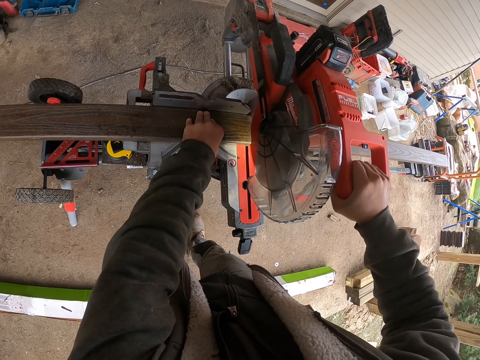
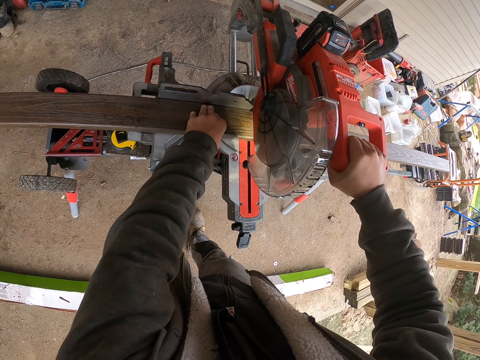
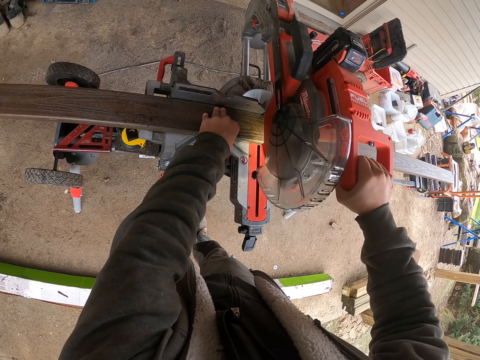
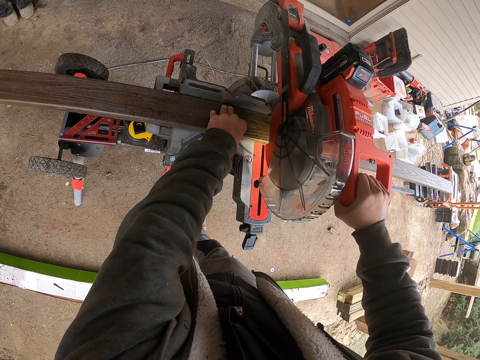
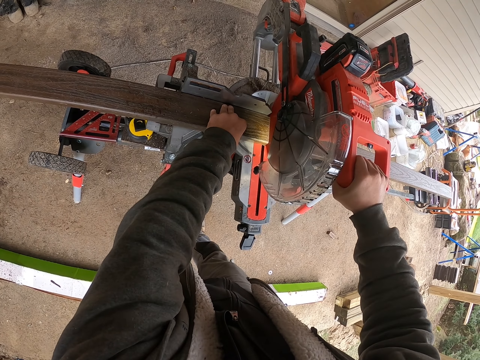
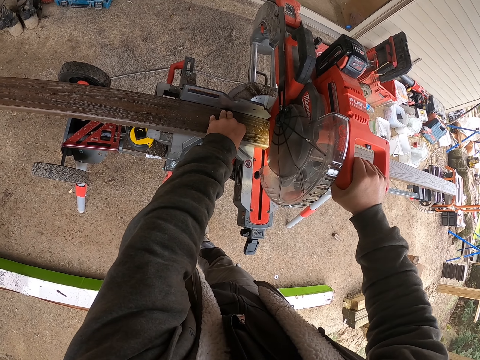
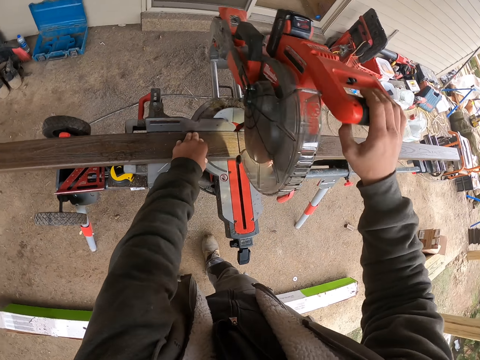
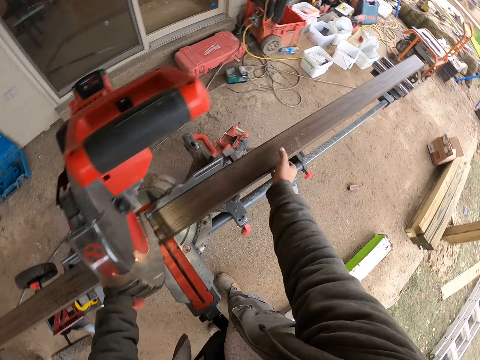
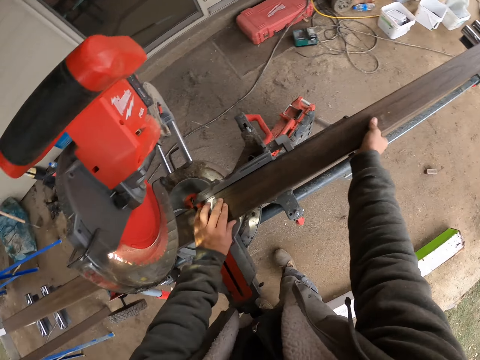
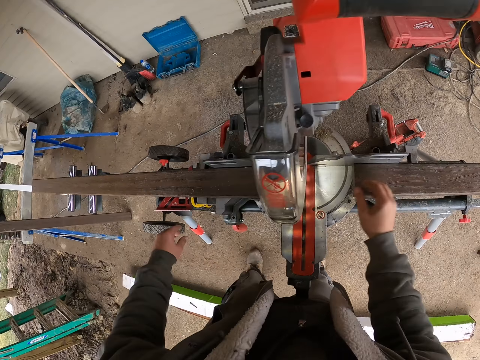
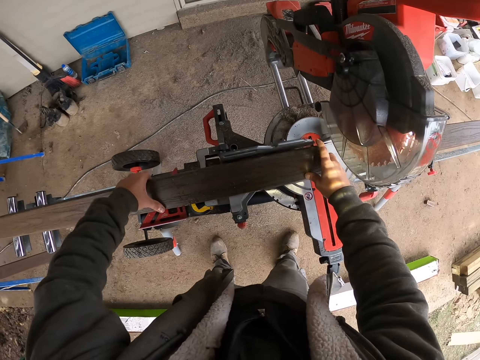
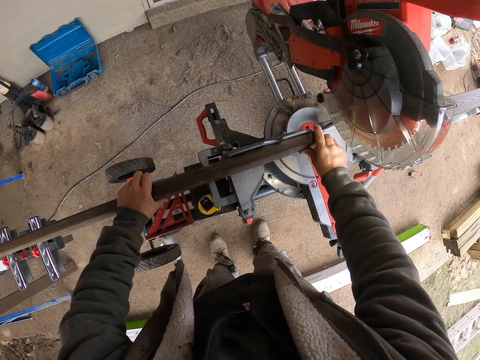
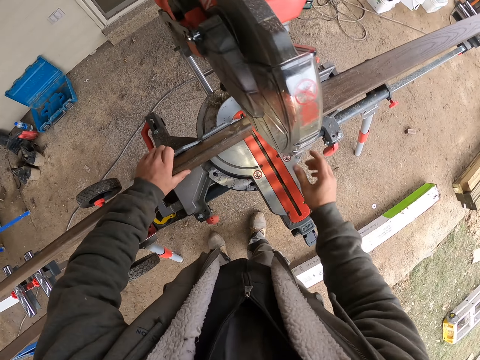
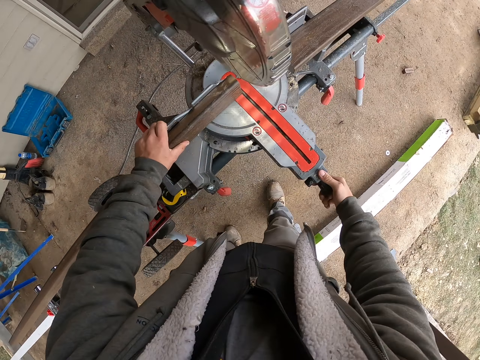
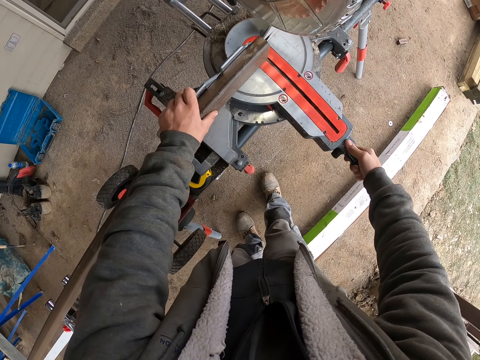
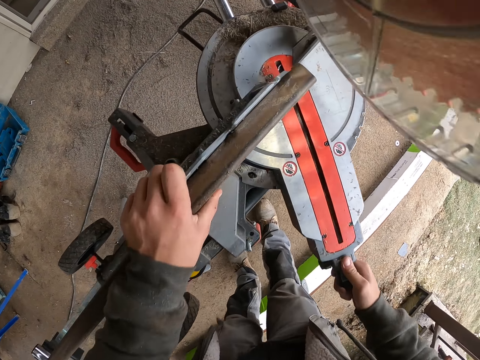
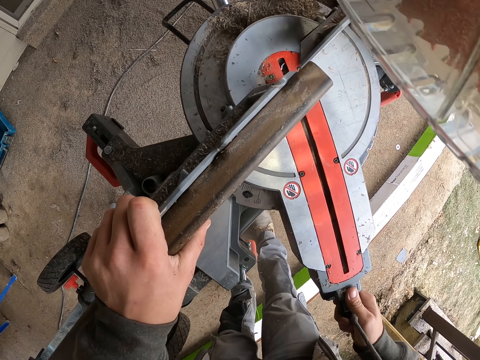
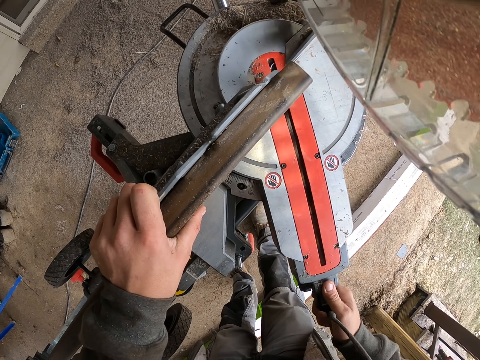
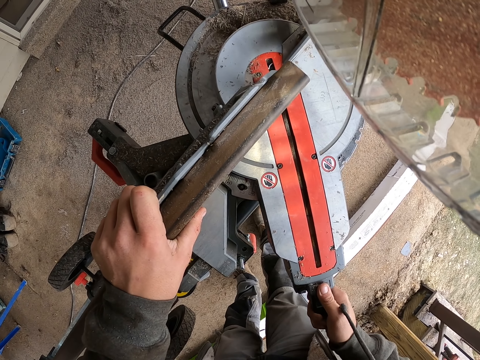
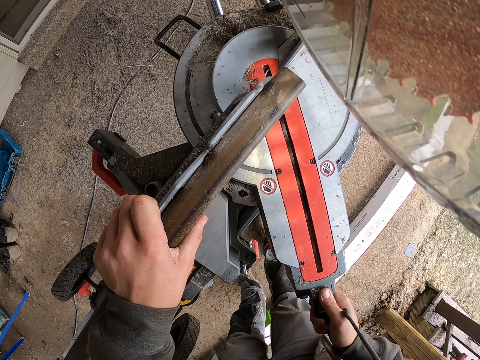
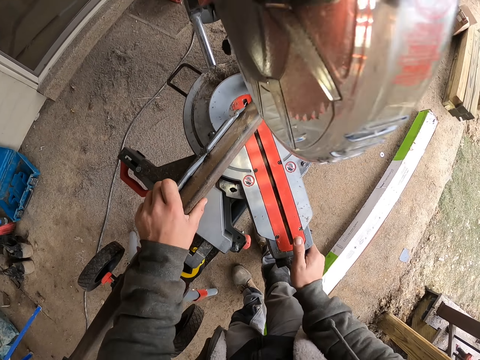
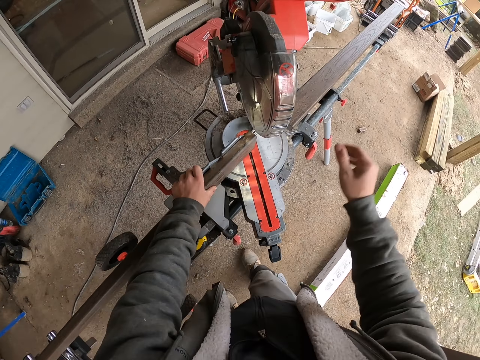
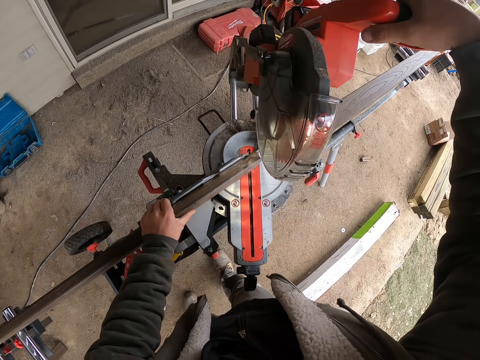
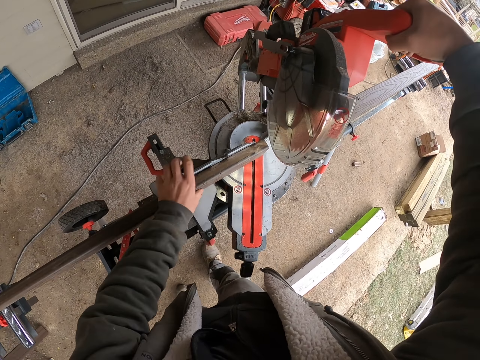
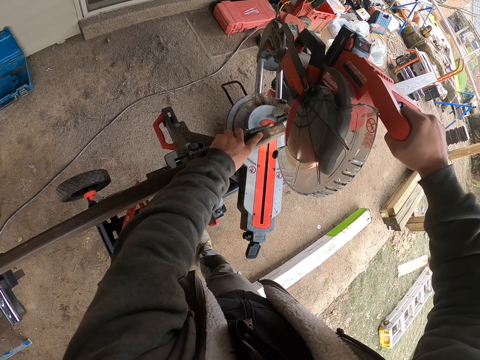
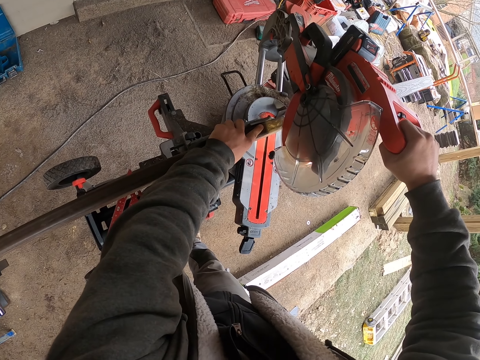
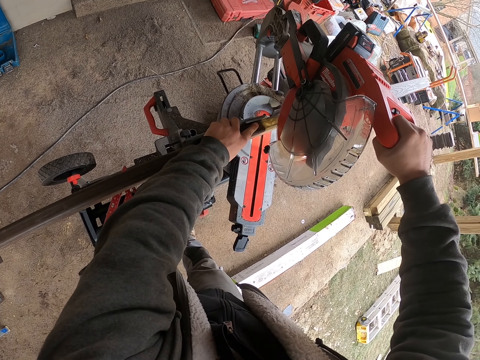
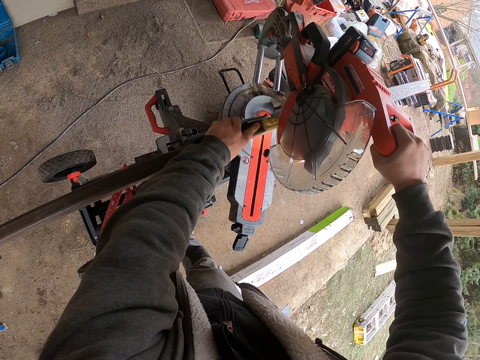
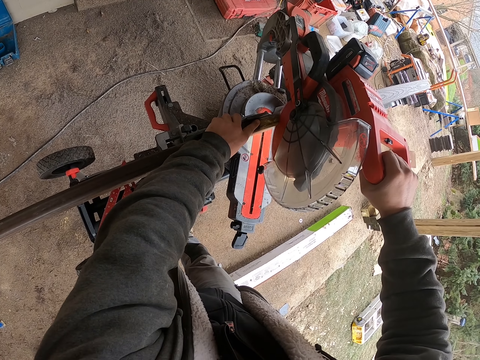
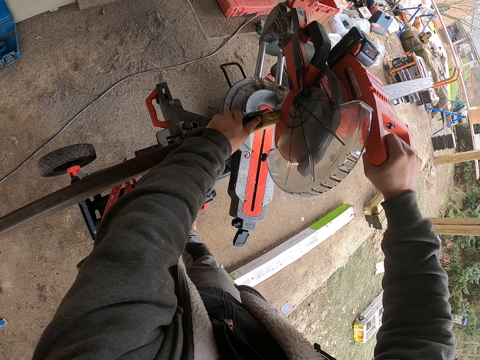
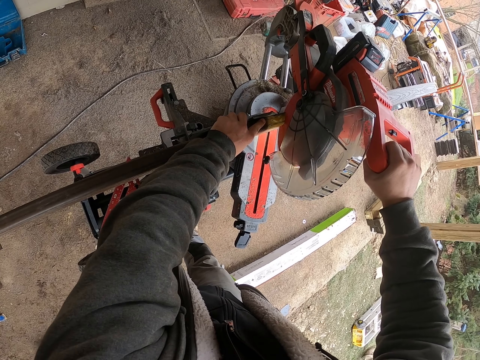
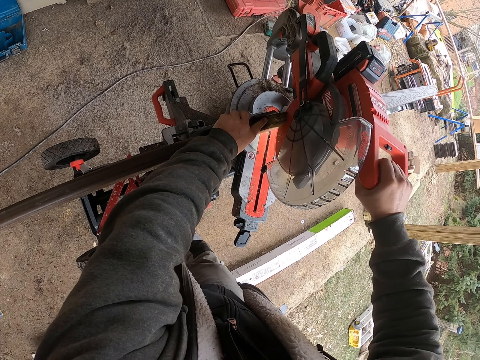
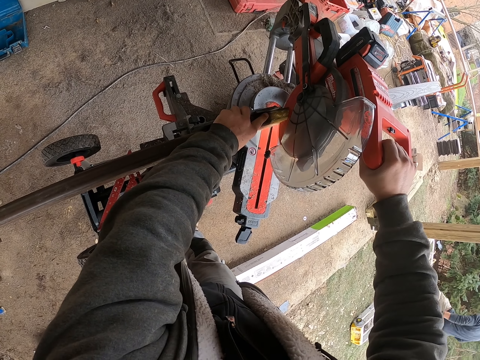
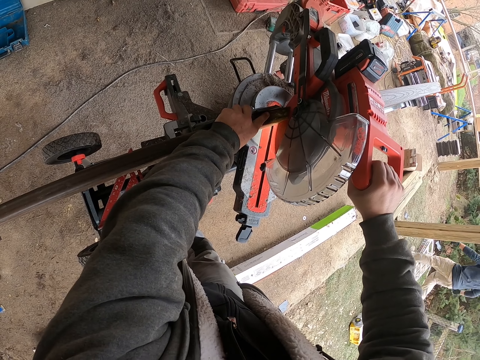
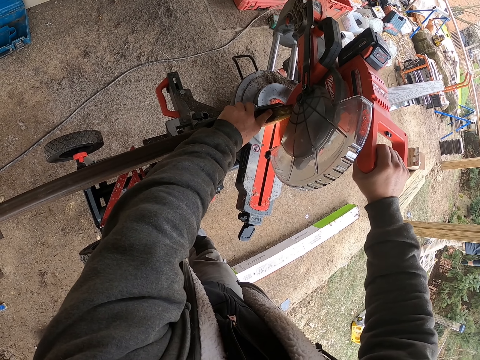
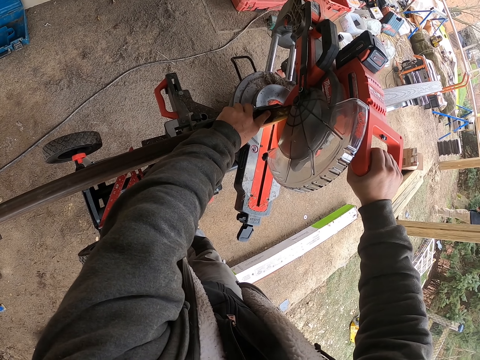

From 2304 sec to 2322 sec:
The camera wearer pulls aside a piece of lumber. They adjust the wood. They turn the piece of lumber. They adjust the part of the machine. They turn the wood cutter. They adjust the saw machine. They pull down the wood cutter. They cut the piece of lumber.

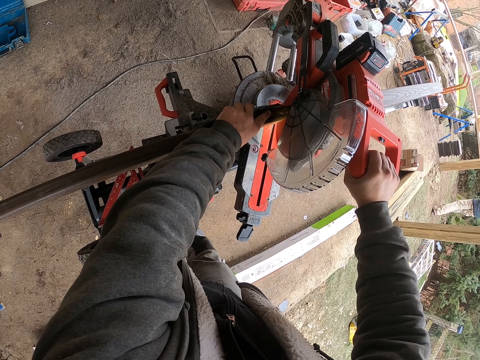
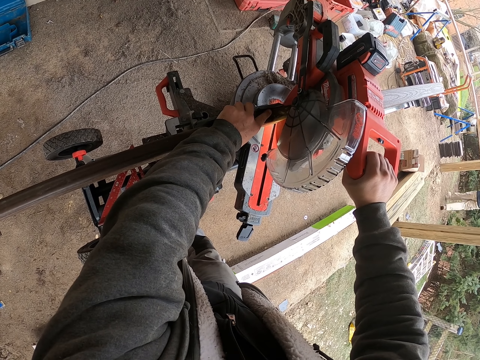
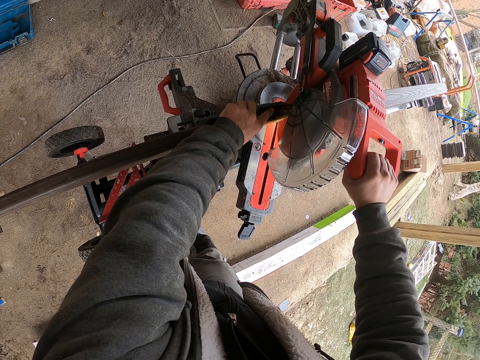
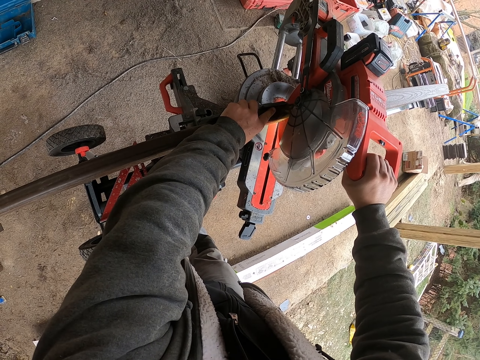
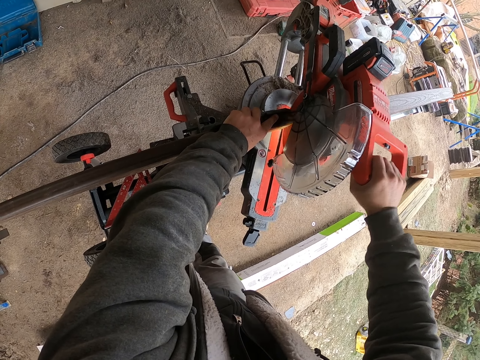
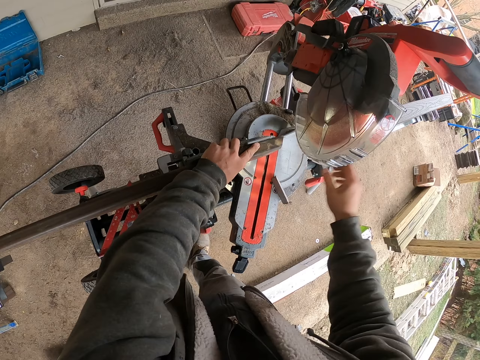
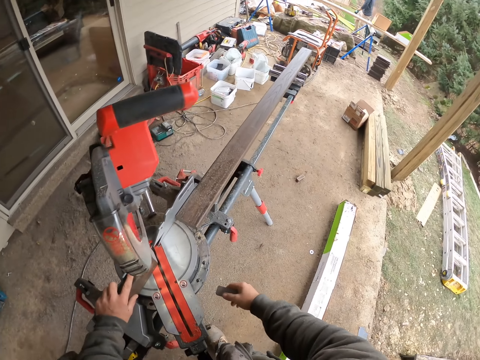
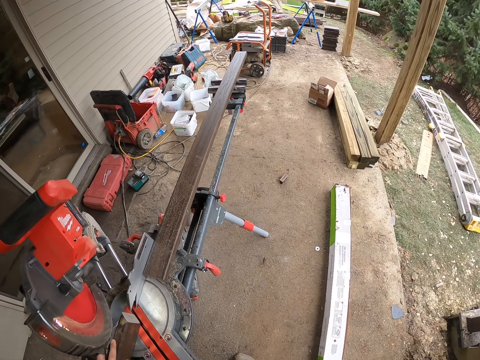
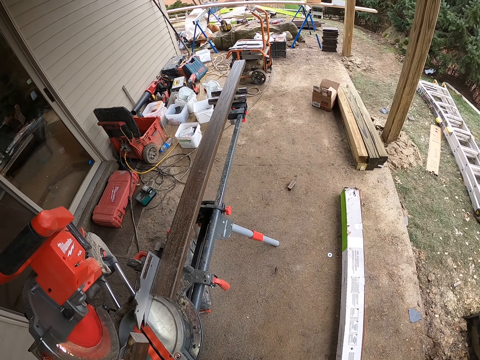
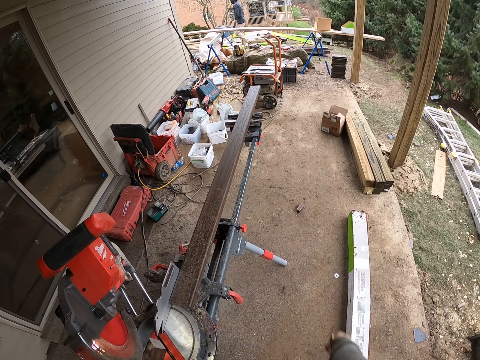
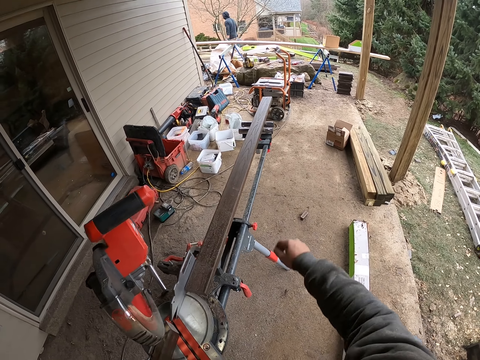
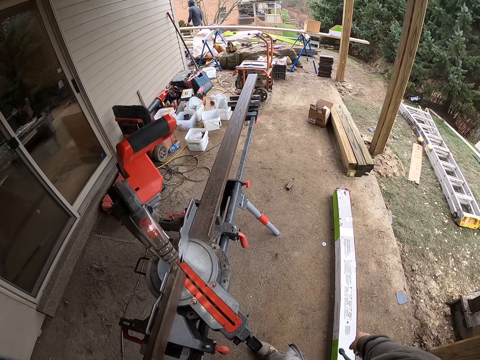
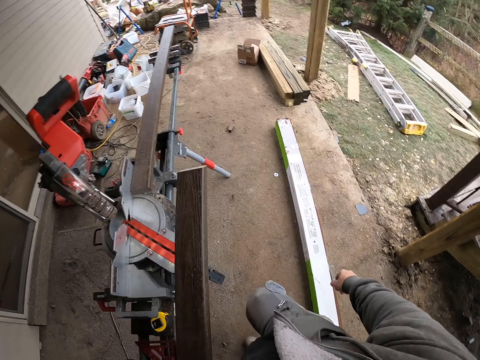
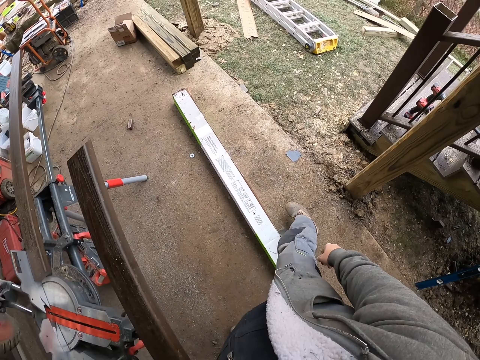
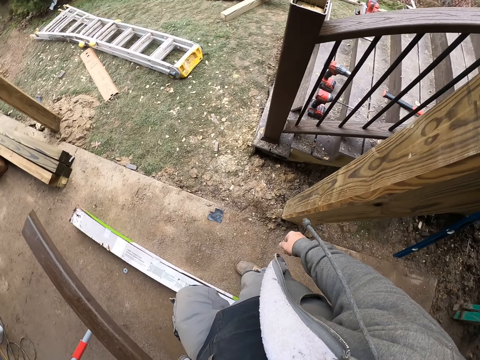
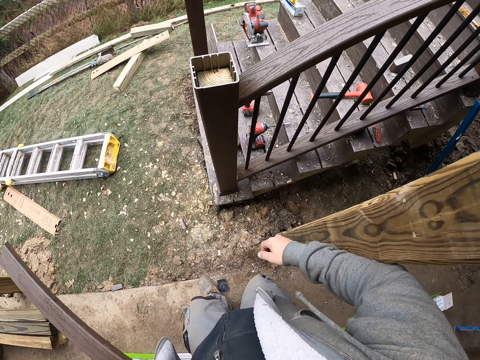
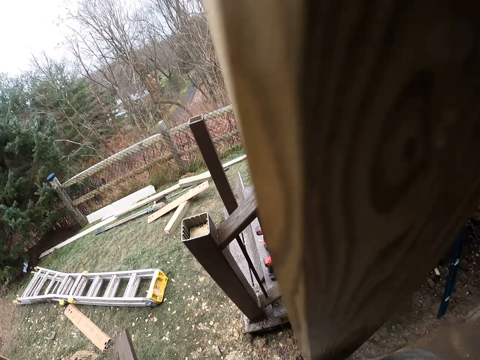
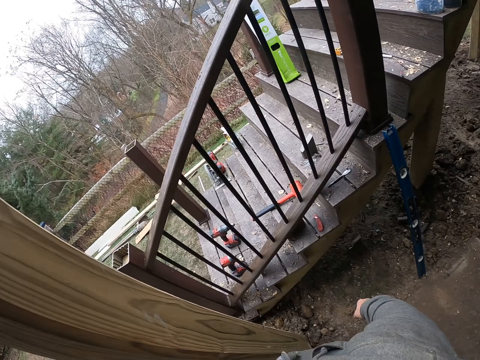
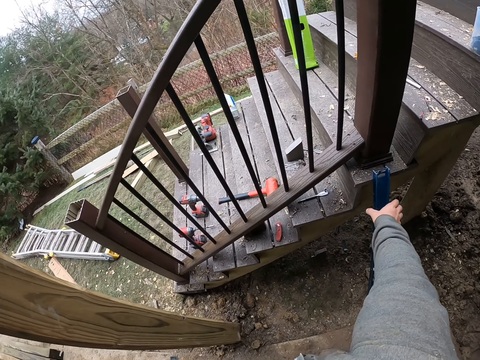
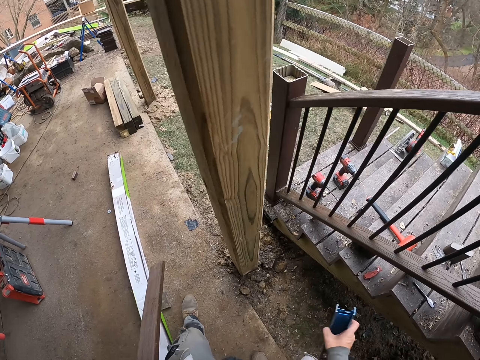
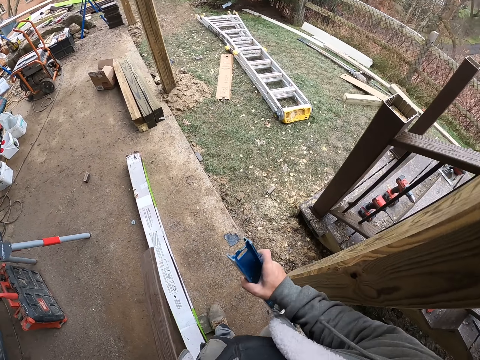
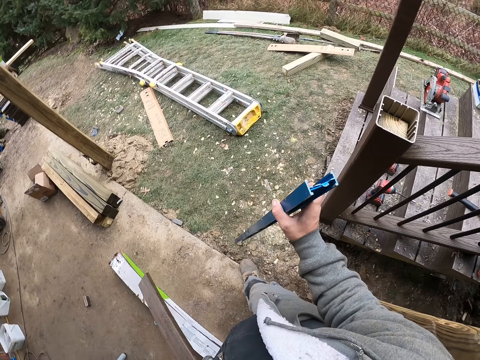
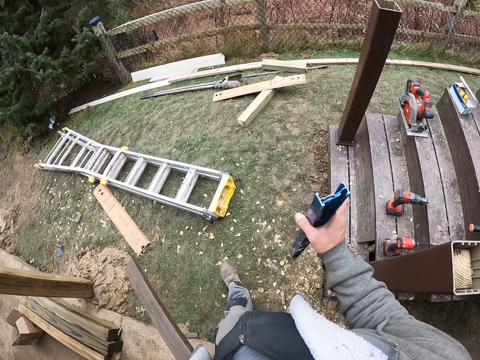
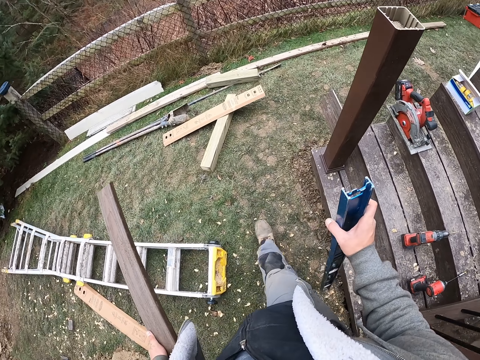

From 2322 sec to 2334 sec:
The camera wearer picks up the part of the wood. They throw away a piece of lumber. They lift up the piece of lumber. They walk forward. They look aside. They pick up a level tool. They walk left. They turn right. They walk forward.
